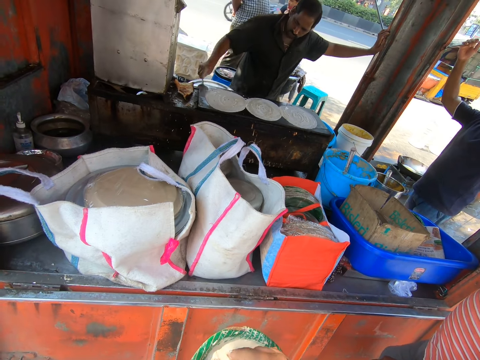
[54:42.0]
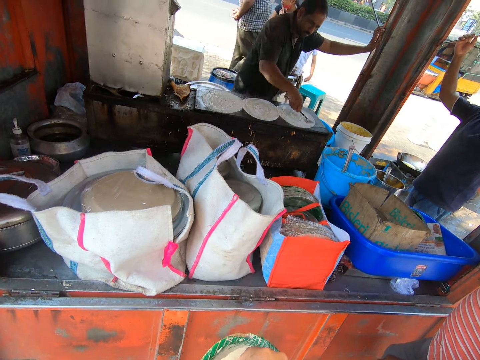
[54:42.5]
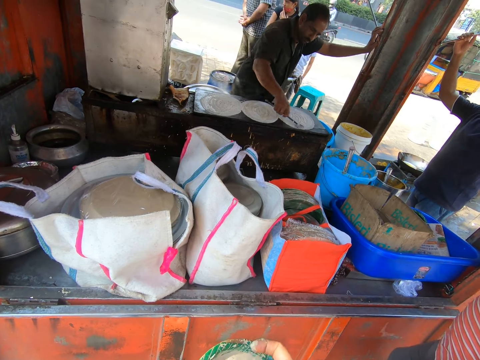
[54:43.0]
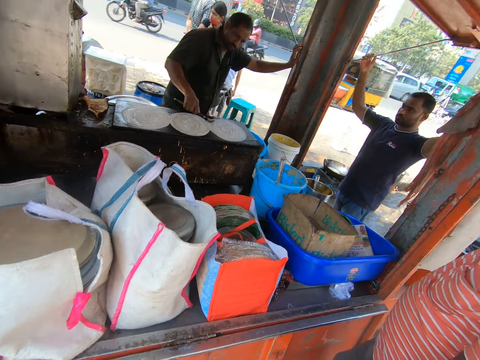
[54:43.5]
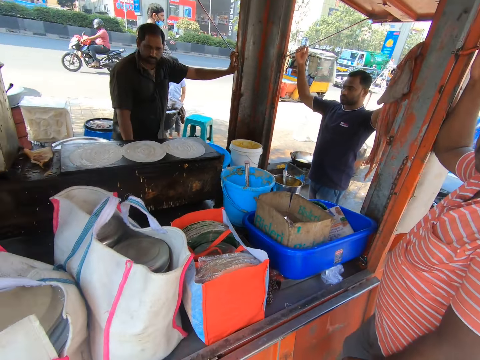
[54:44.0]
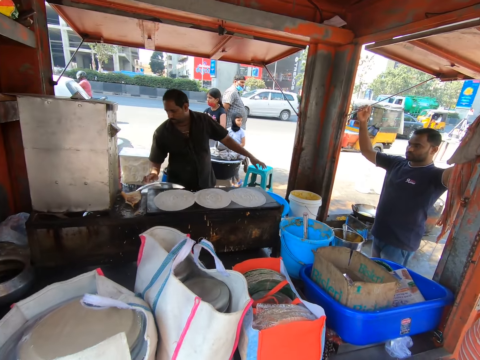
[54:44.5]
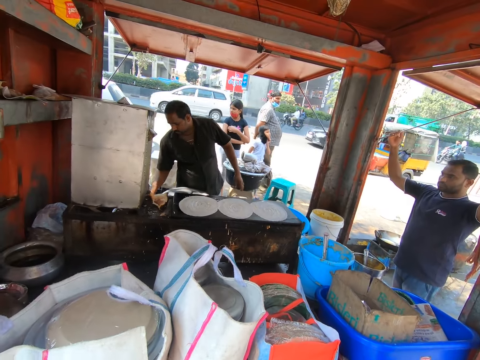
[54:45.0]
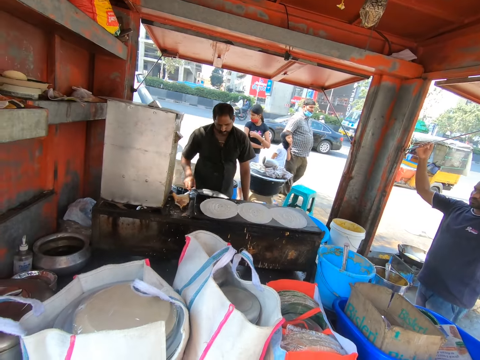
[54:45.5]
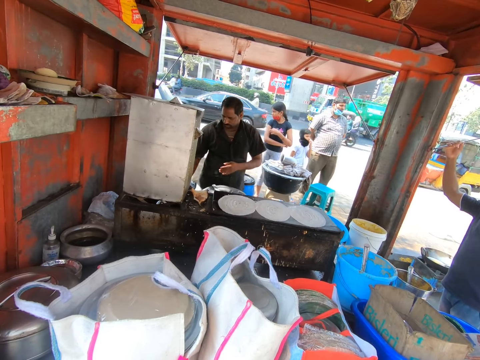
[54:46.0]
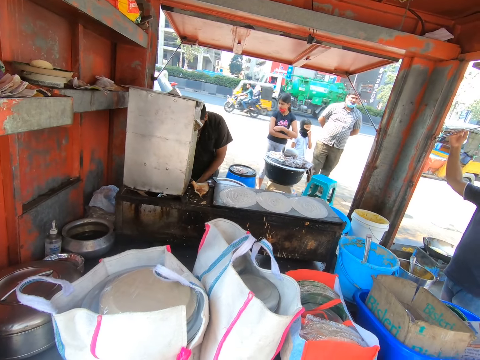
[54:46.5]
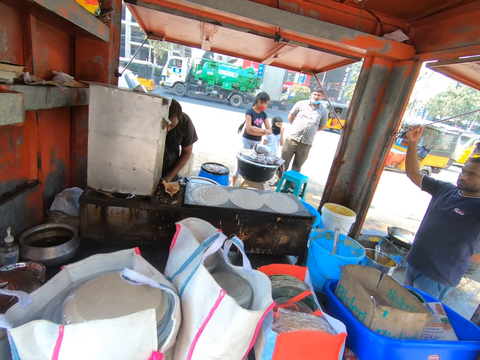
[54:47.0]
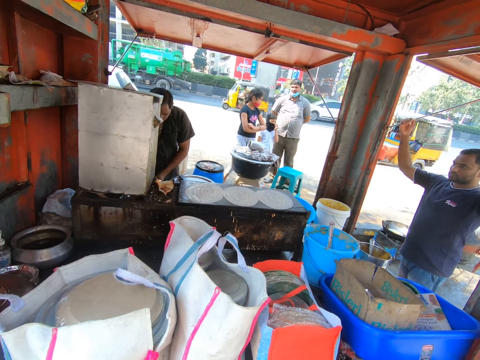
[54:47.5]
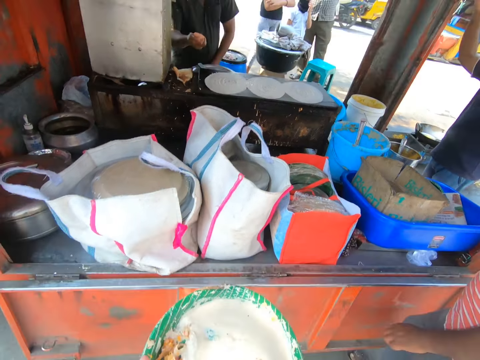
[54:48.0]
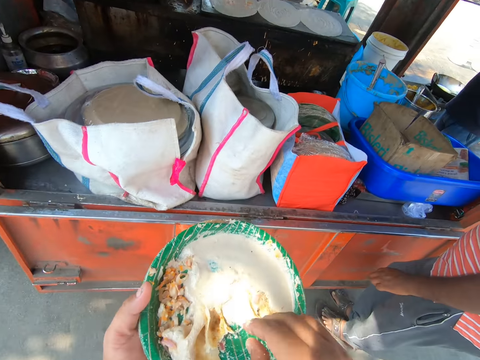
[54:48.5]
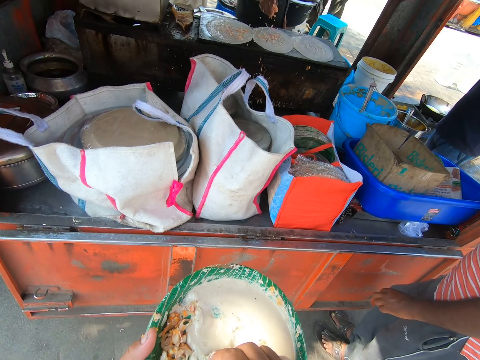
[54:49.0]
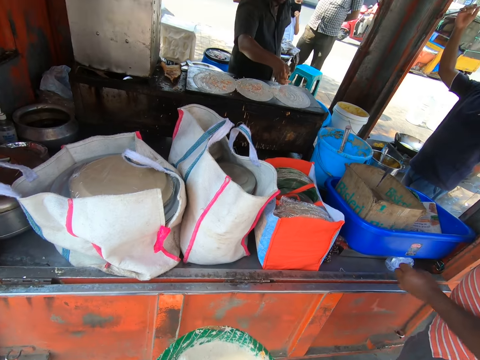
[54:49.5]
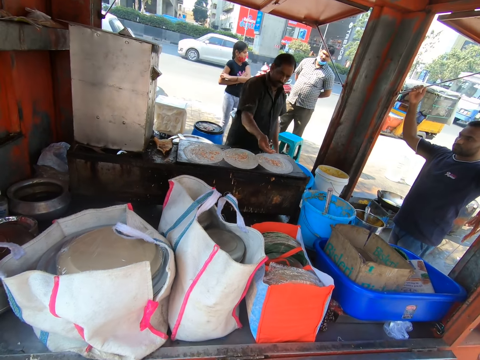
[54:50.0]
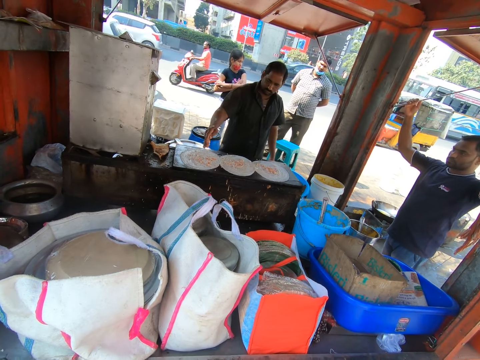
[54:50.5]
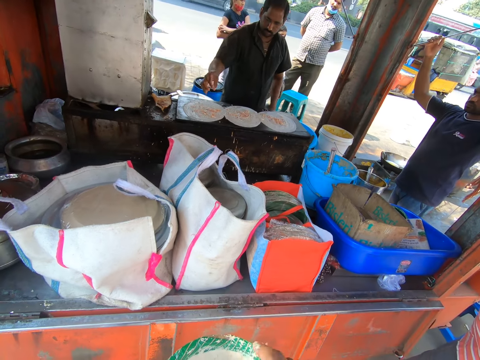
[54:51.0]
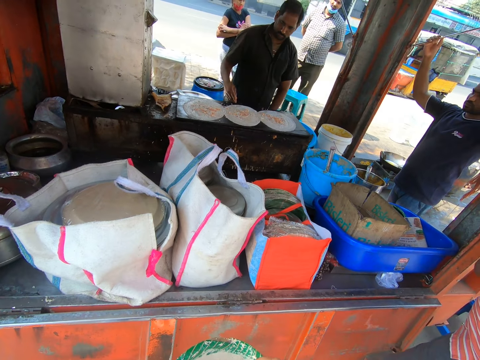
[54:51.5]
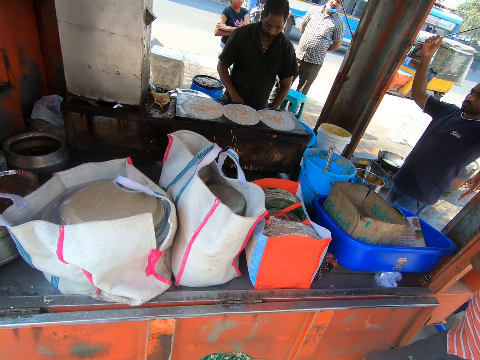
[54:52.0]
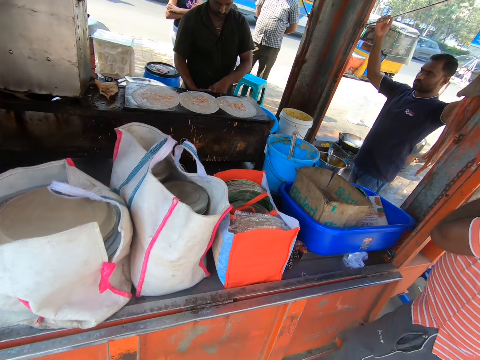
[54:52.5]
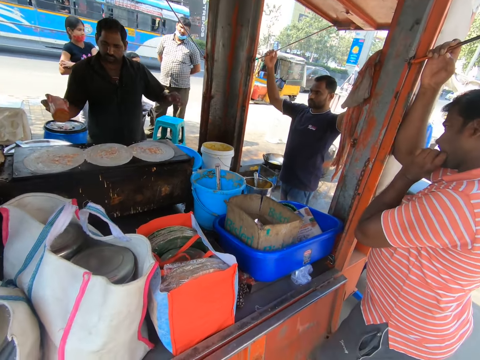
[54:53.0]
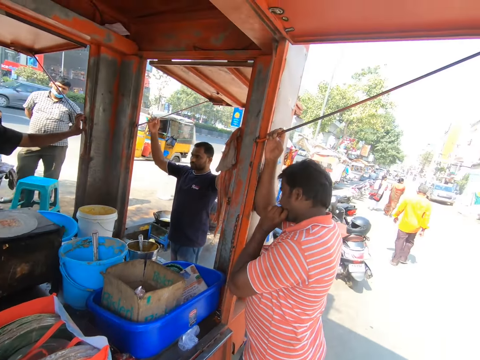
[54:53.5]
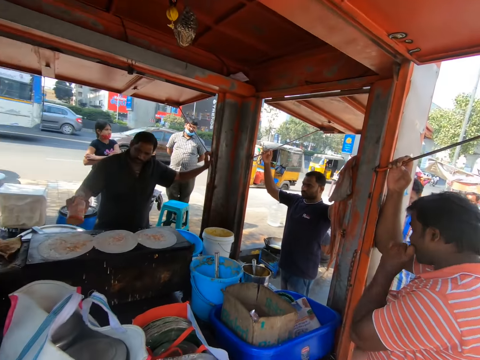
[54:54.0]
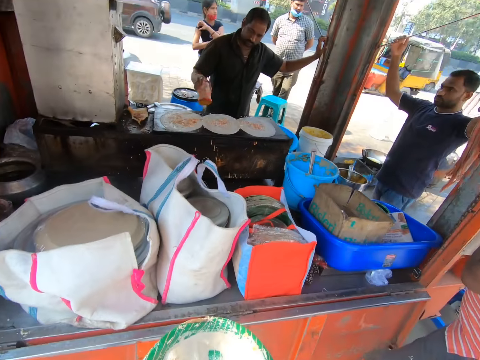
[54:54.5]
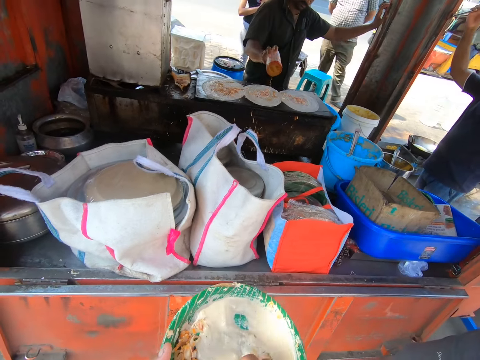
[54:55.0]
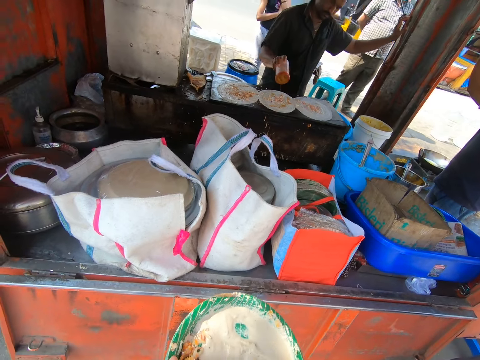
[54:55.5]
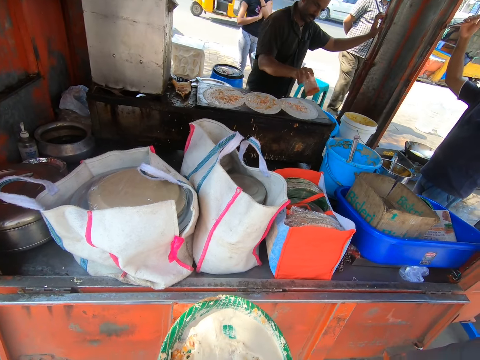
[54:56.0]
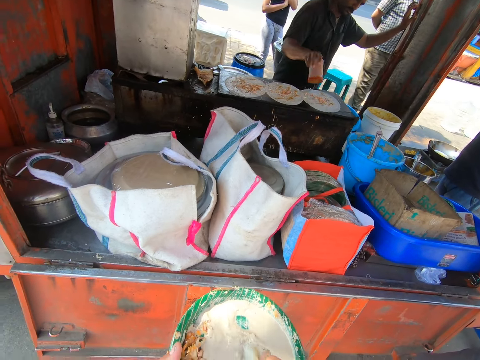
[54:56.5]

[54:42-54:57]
The camera wearer puts the kulcha in his right hand in his mouth. A man drops the spoon in his right hand on the table. The camera wearer looks around. The man scoops chopped vegetables from a bowl with his right hand and spreads the chopped vegetable in his right hand on the kulcha on the skillet. The camera wearer scoops sauce from the plate in his left hand with the kulcha in his right hand. He pokes the food, eats the food, and pokes the food. The man picks up a bottle of spice from the table with his right hand. The camera wearer puts the kulcha in his right hand in his mouth. The man spreads the spice in his right hand on the kulcha on the skillet and places his left hand on the column of the stall. The camera wearer looks around. He pokes the food. He scoops sauce from the plate in his left hand with the kulcha in his right hand.

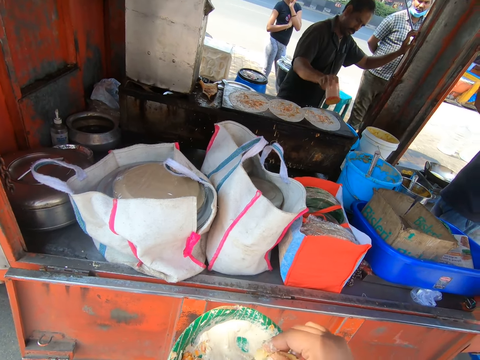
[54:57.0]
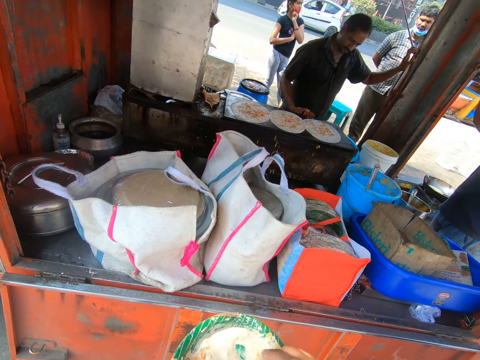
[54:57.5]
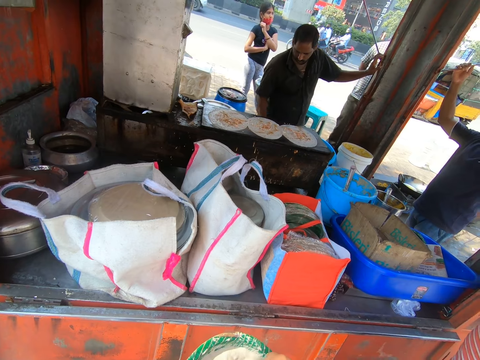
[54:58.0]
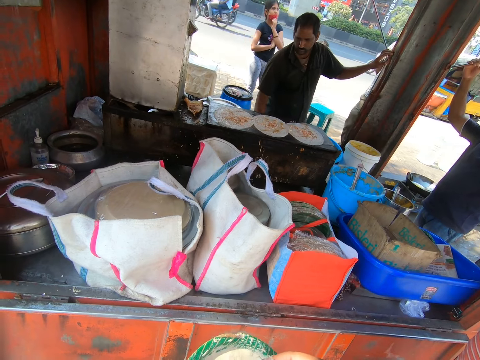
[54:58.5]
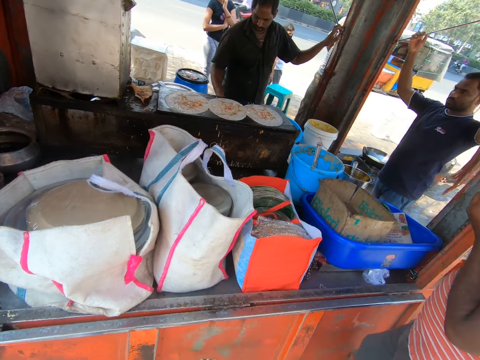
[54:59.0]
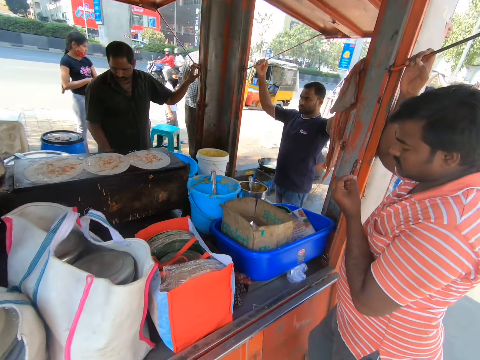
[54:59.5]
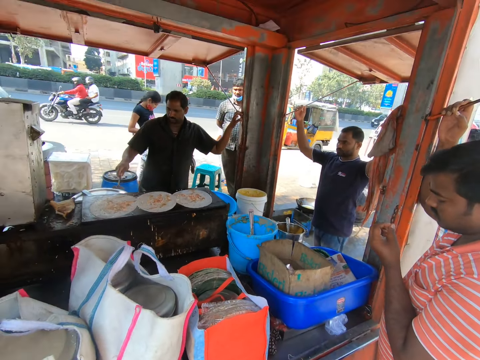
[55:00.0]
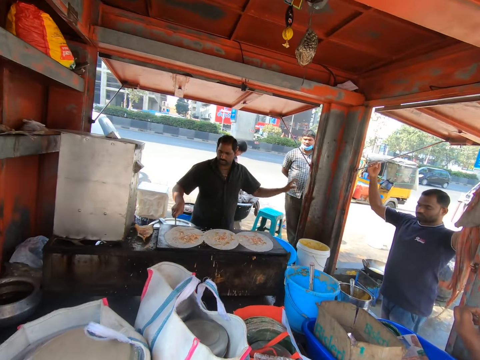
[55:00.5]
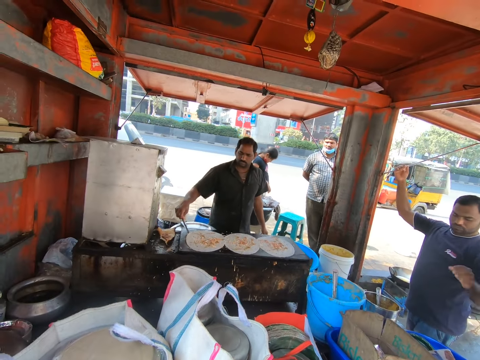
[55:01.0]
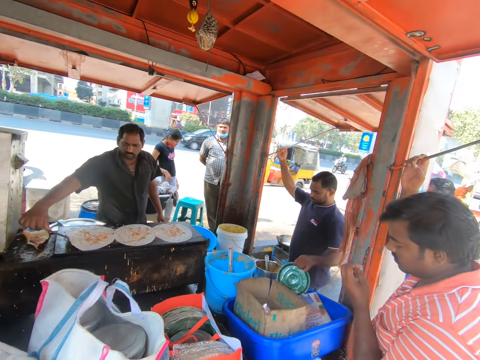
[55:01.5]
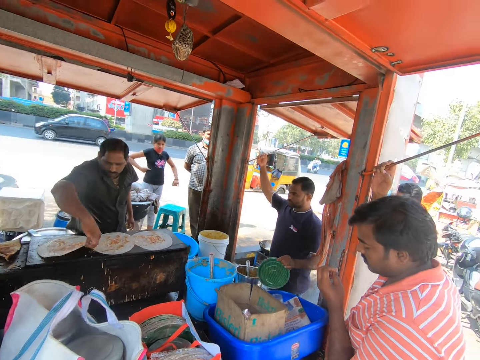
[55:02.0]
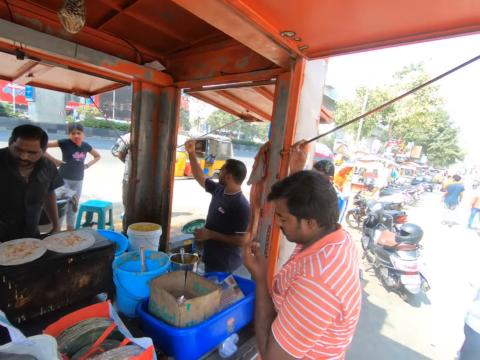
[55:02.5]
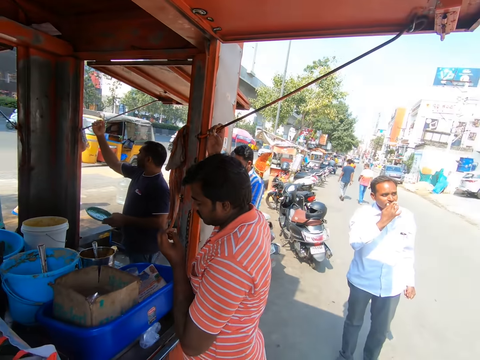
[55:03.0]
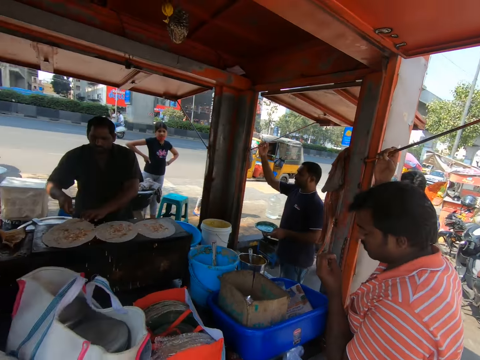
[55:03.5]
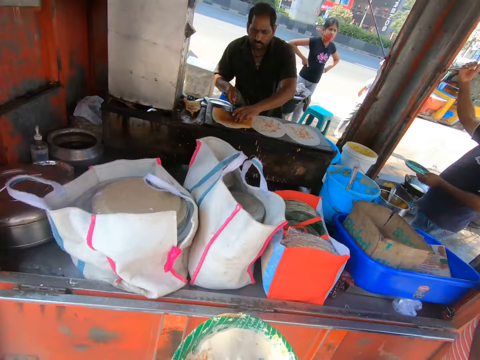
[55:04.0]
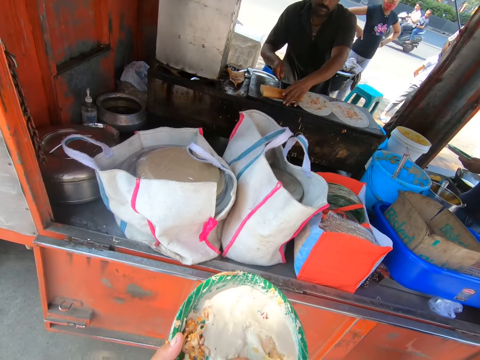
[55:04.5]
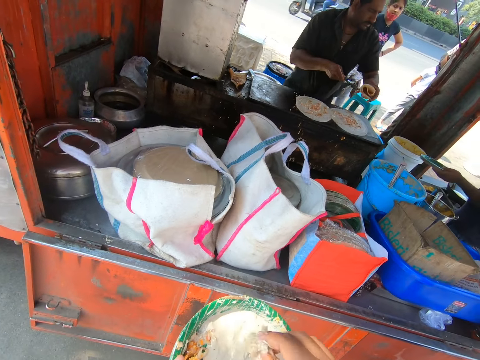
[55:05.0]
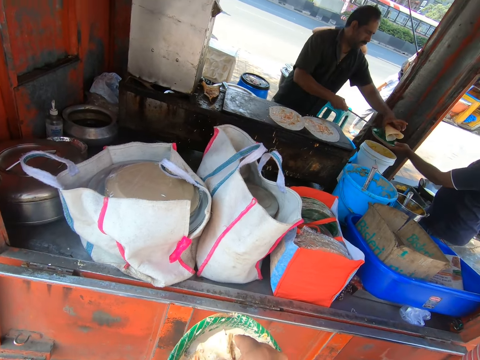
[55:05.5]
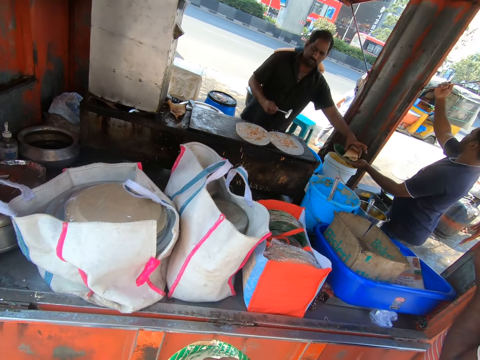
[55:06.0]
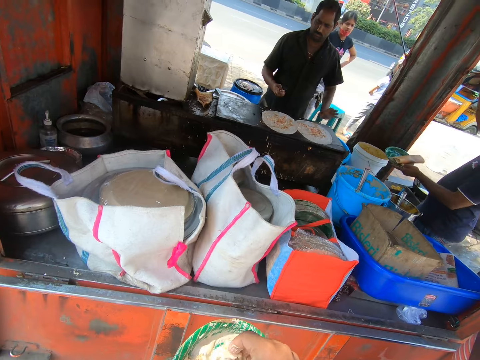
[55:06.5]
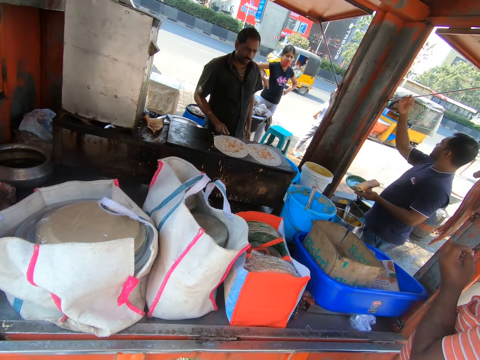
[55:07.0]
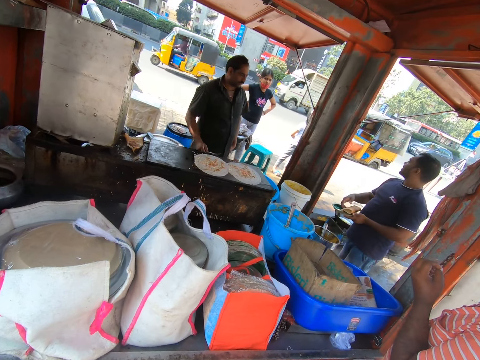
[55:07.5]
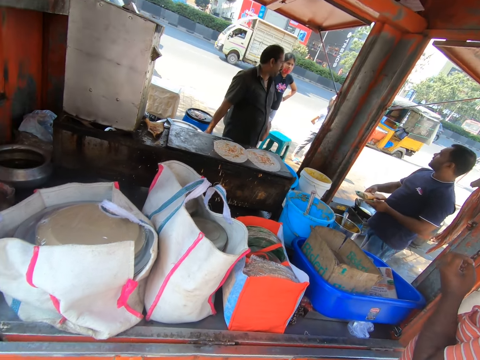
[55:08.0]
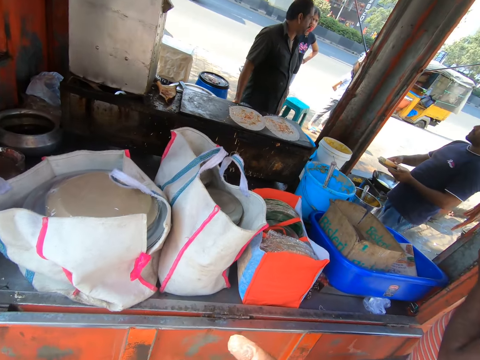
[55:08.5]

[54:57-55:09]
A man places the bottle of spice in his right hand on the table. The camera wearer puts the kulcha in his right hand in his mouth. The man picks the spoon from the table with his right hand and scrapes the kulcha off the skillet with the spoon in his right hand. Another man picks a plate from a bucket with his left hand. The first man folds the kulcha on the spoon in his right hand with his left hand and picks the kulcha from the skillet with the spoon in his right hand and his left hand. The camera wearer scoops sauce from the plate in his left hand with the kulcha in his right hand. The first man picks the kulcha from the spoon in his left hand with his left hand and places the kulcha in his left hand in the plate in the right hand of the other man. The camera wearer pokes the food. The other man picks the kulcha from the plate in his left hand with his right hand. The man places the kulcha in his right hand on the plate in his left hand. The camera wearer puts the kulcha in his right hand in his mouth.
